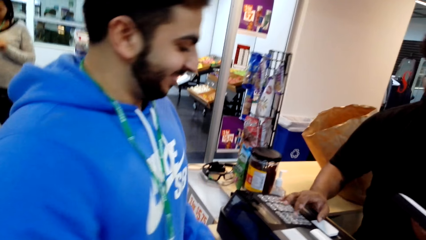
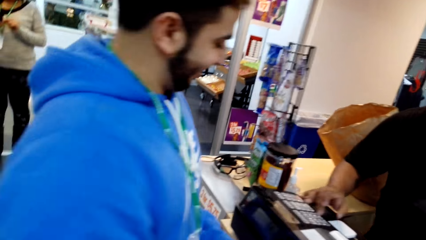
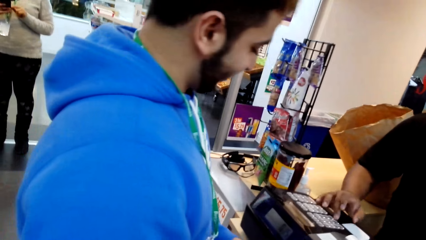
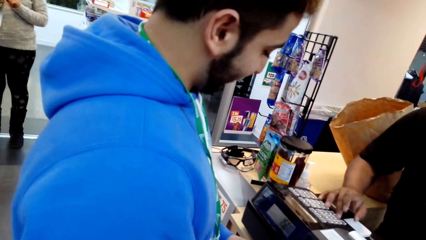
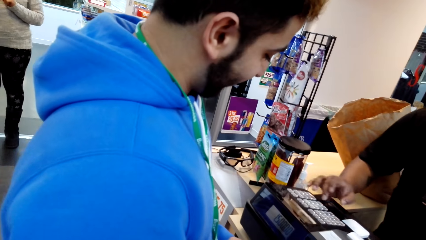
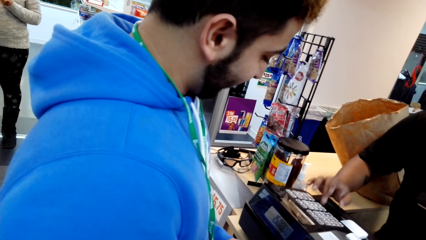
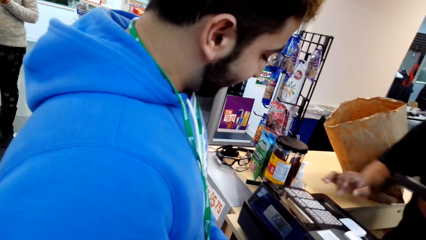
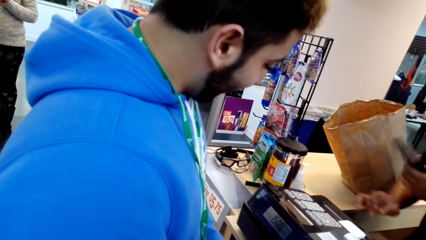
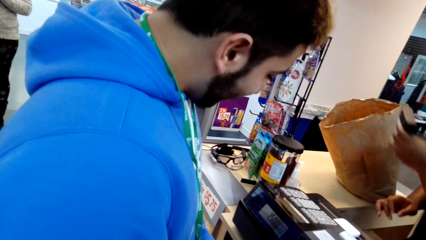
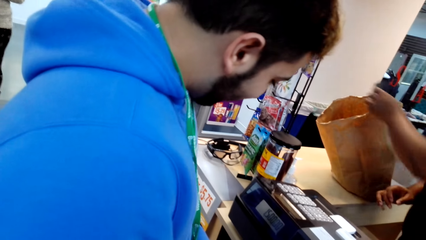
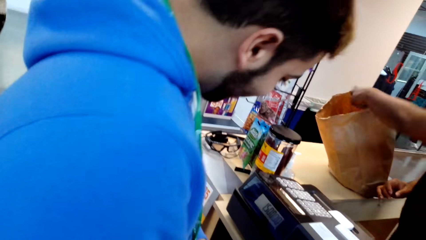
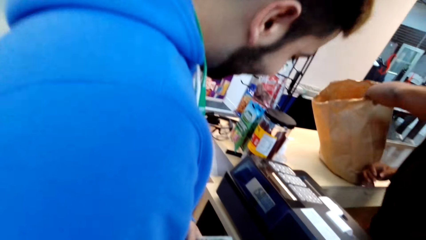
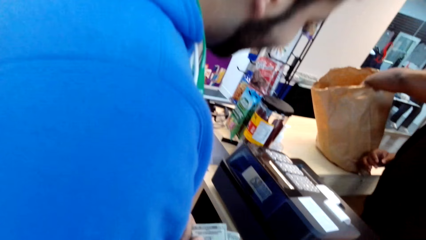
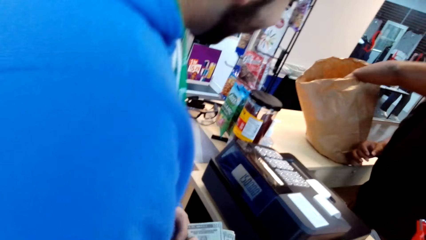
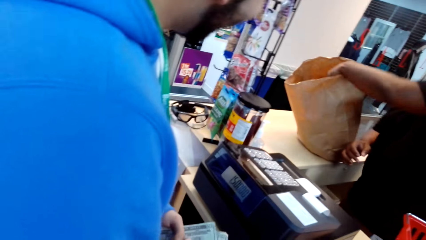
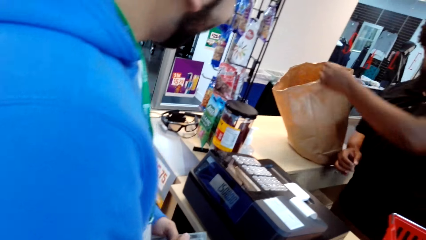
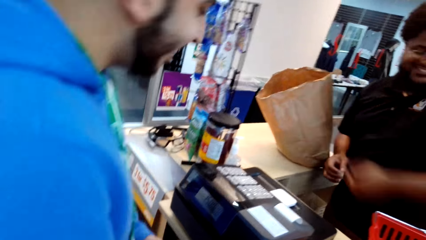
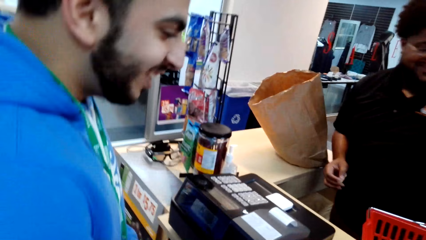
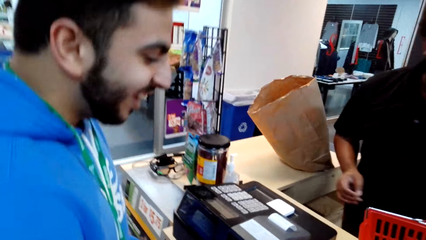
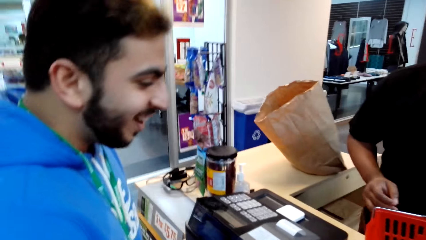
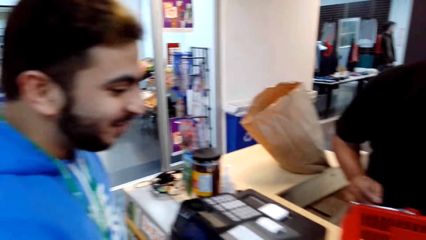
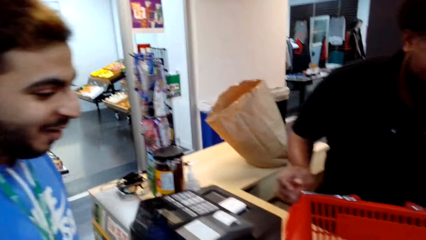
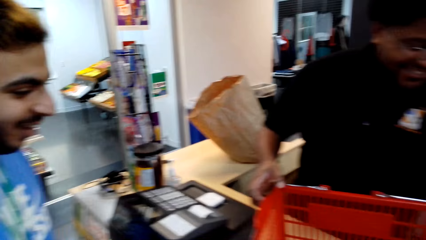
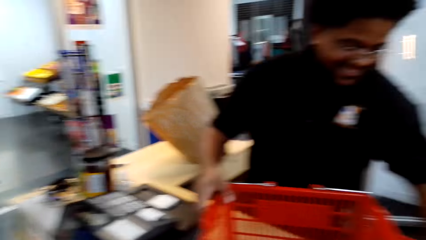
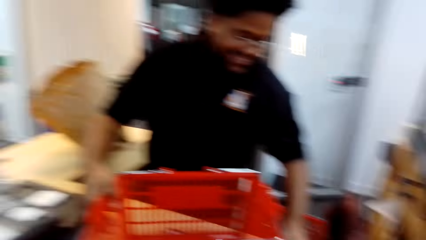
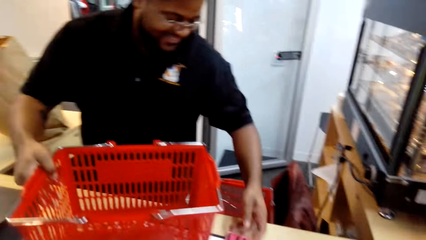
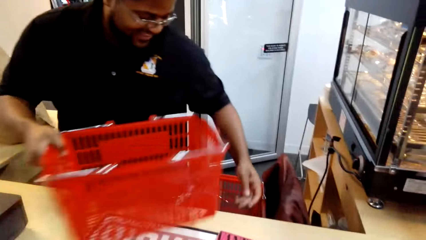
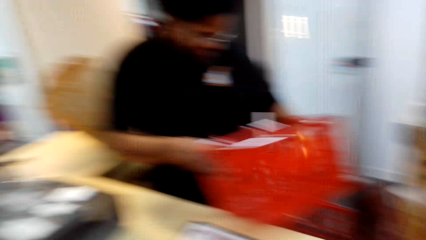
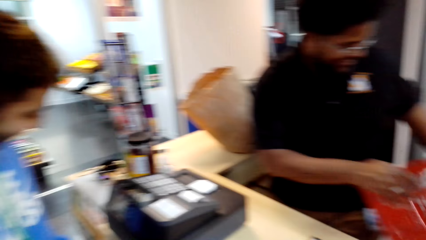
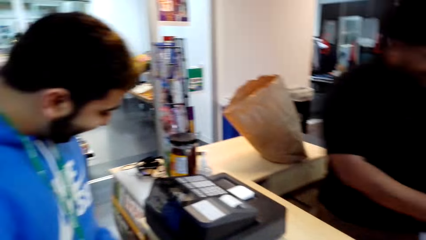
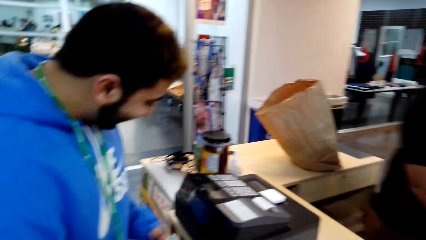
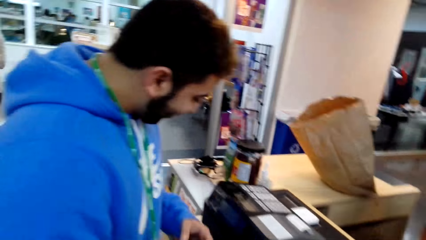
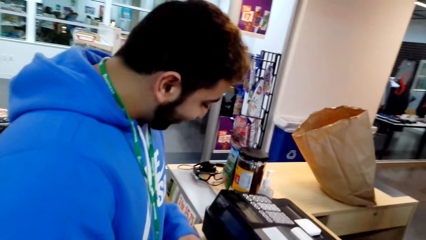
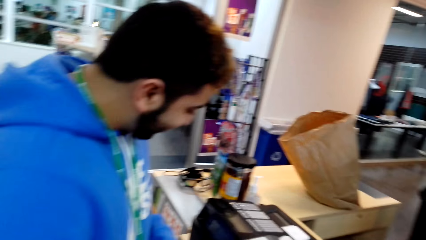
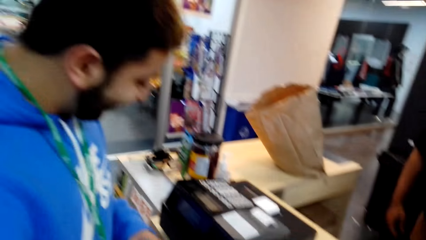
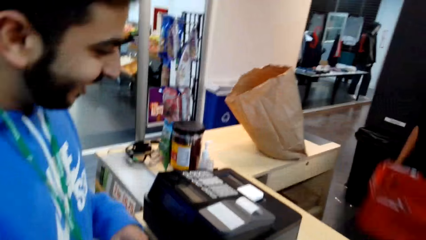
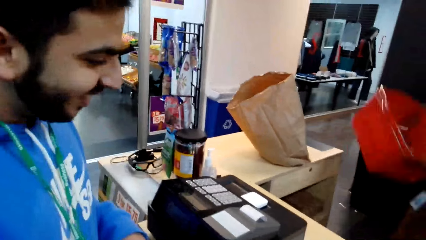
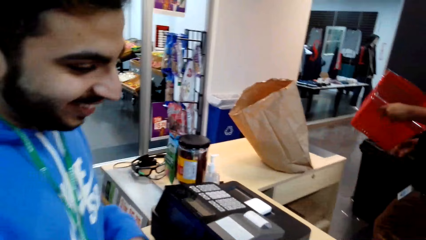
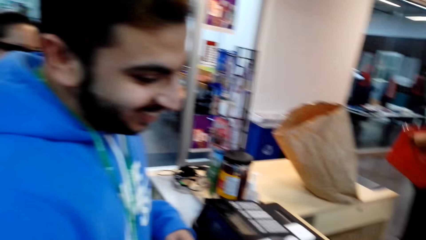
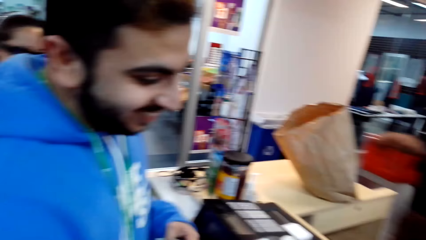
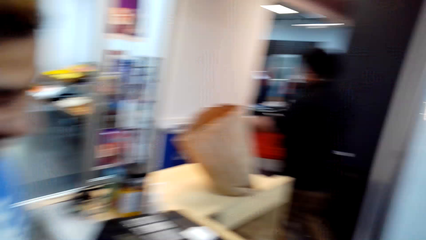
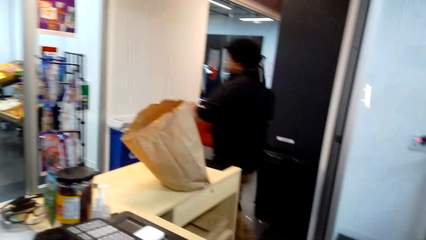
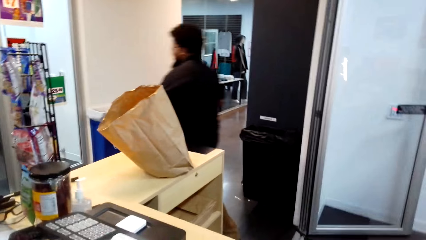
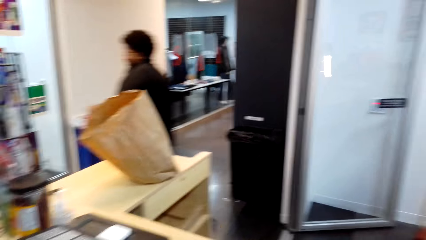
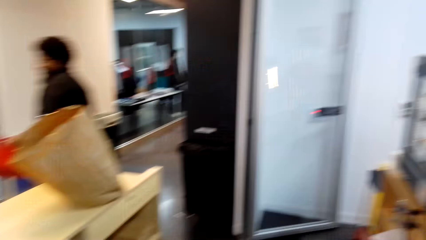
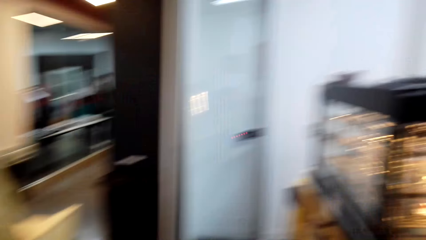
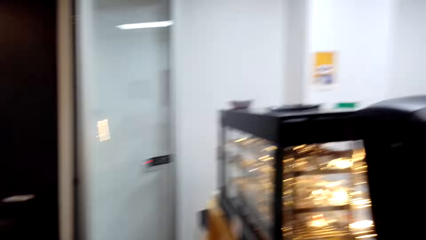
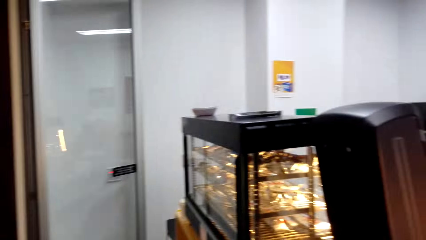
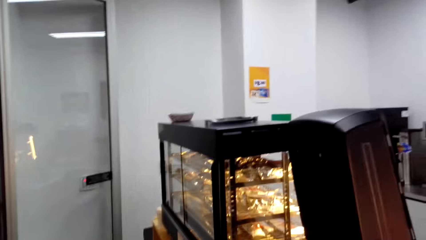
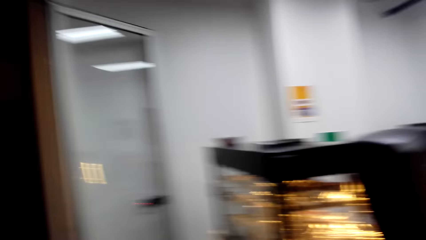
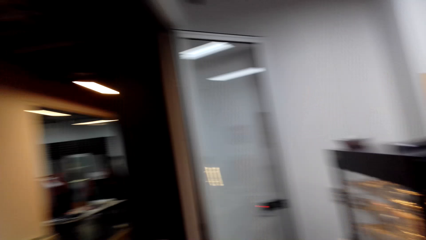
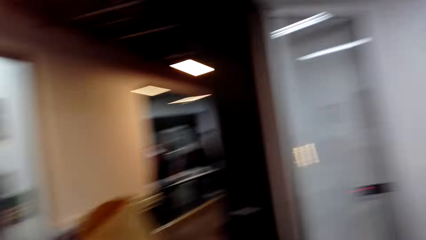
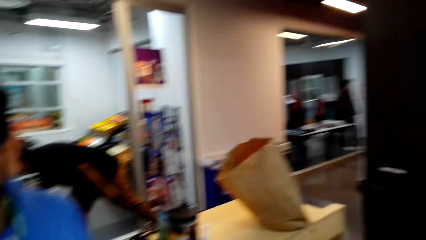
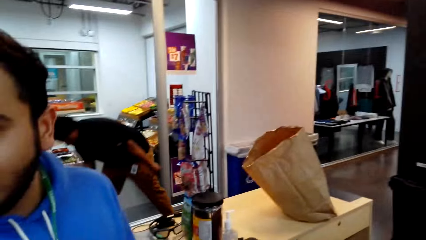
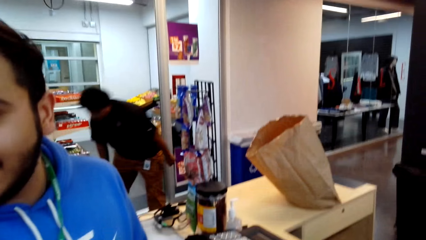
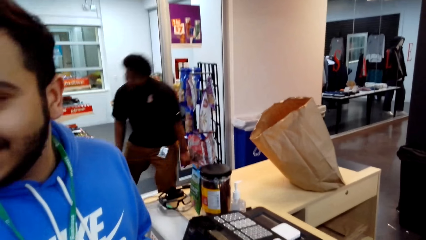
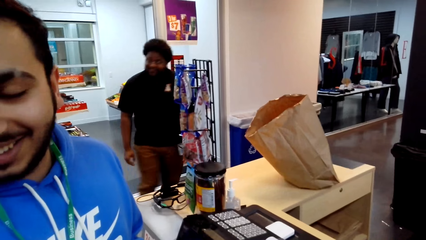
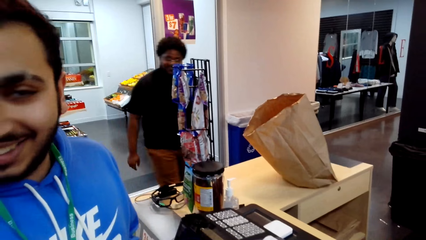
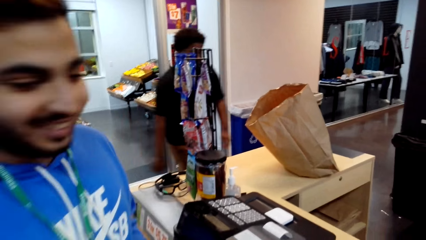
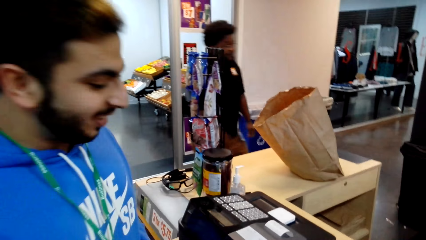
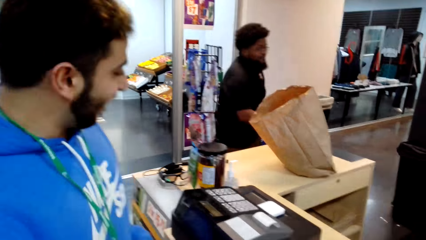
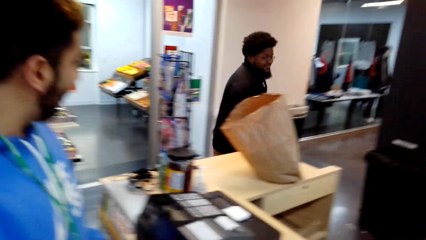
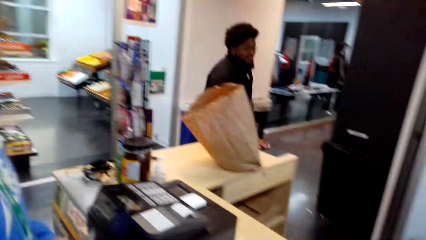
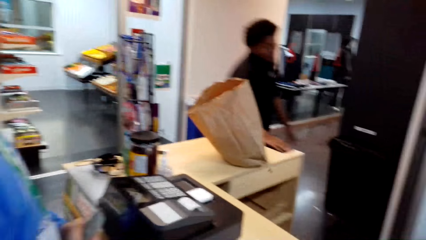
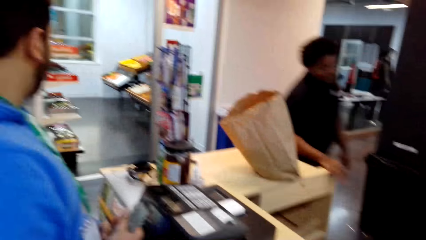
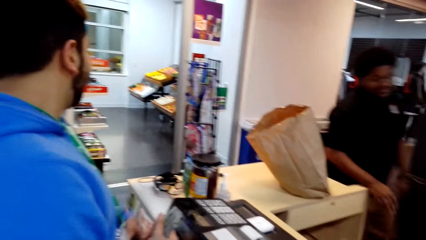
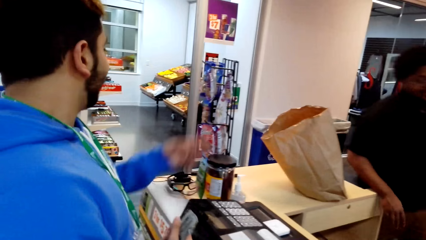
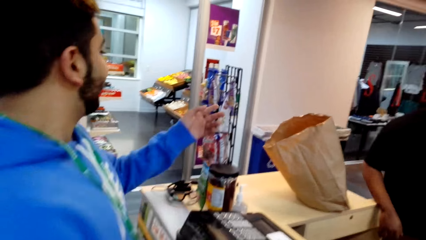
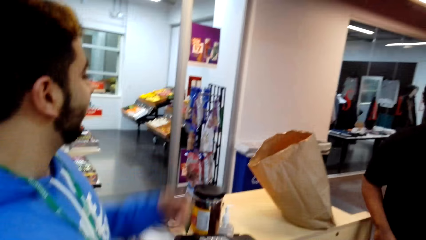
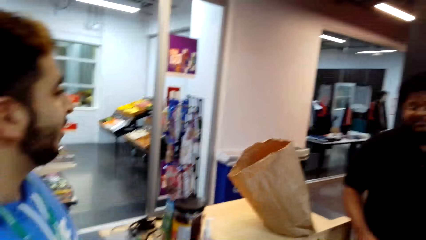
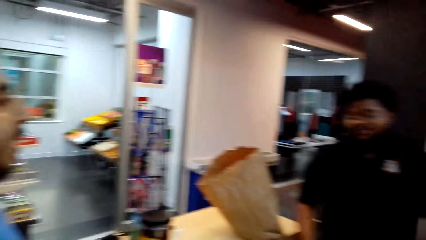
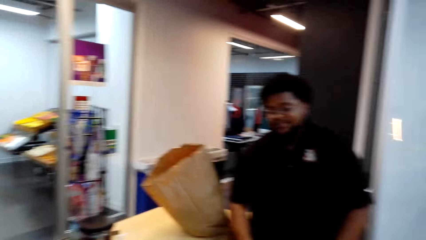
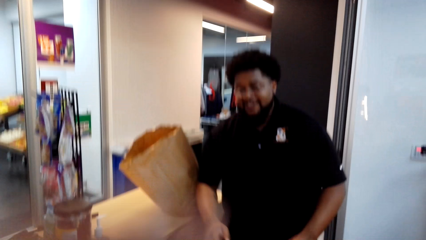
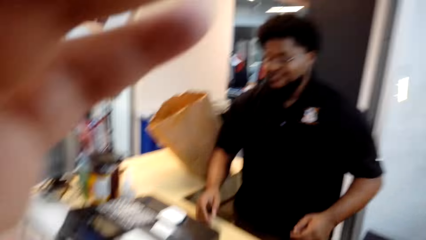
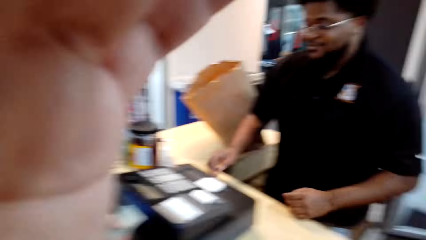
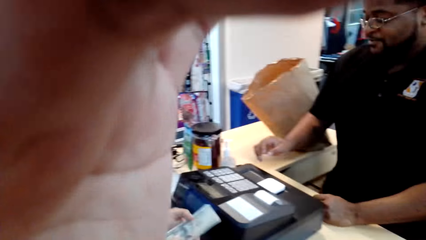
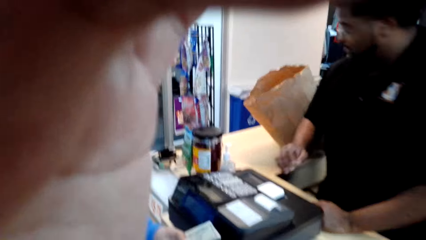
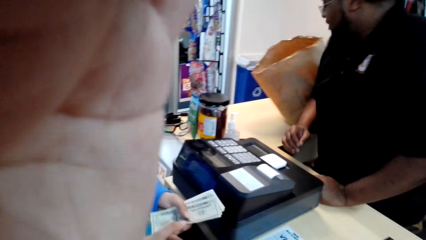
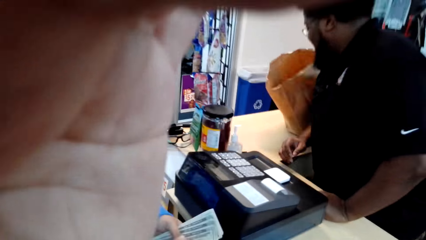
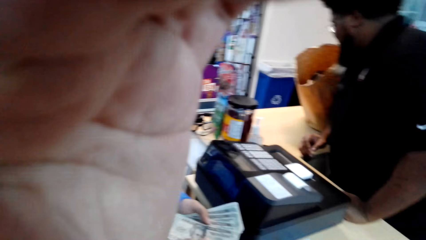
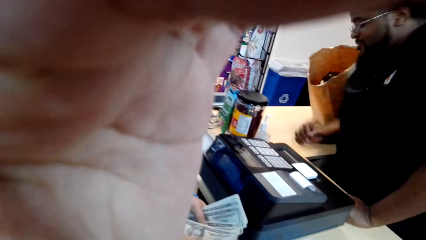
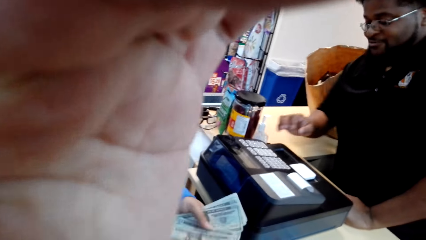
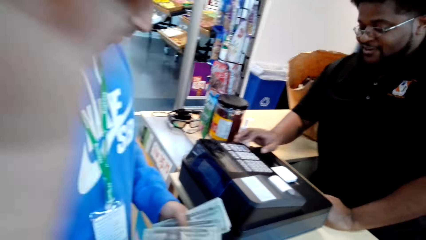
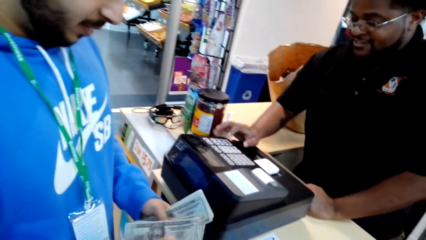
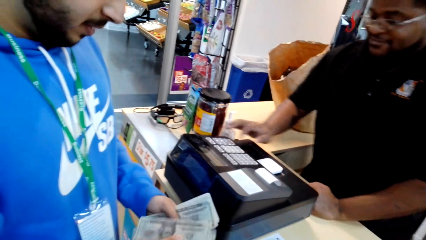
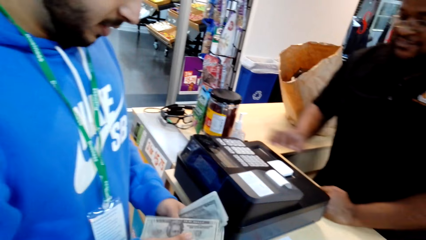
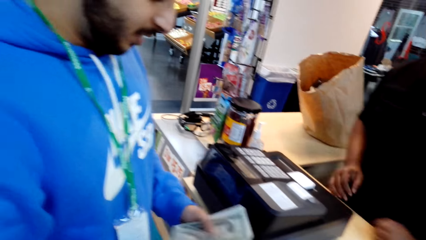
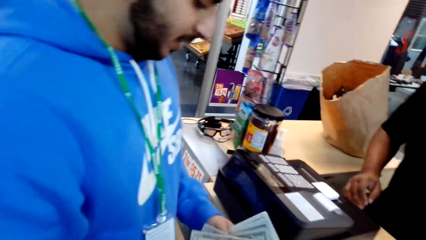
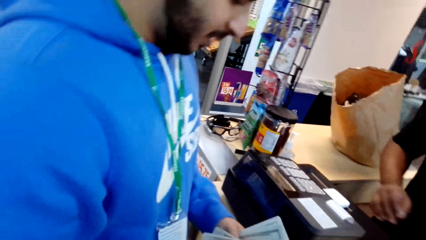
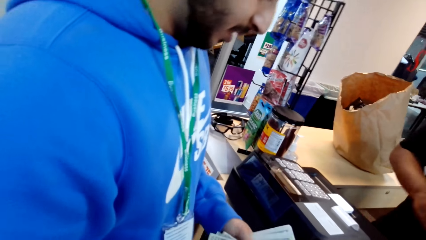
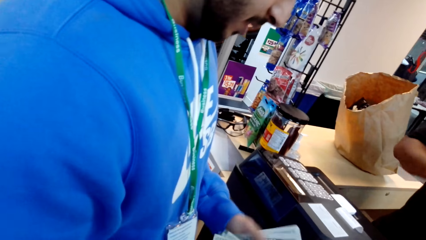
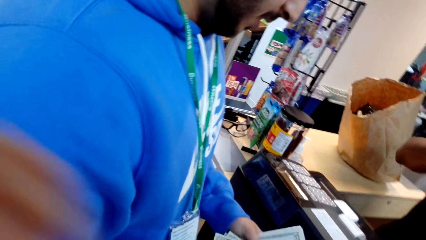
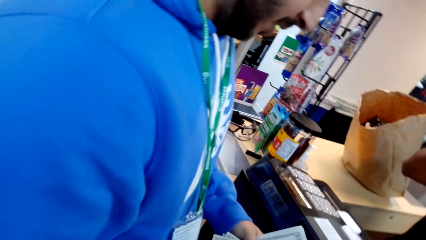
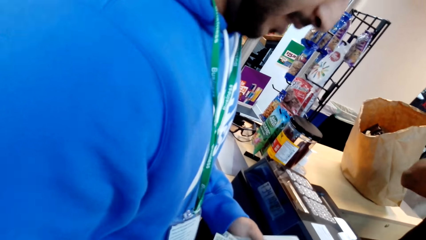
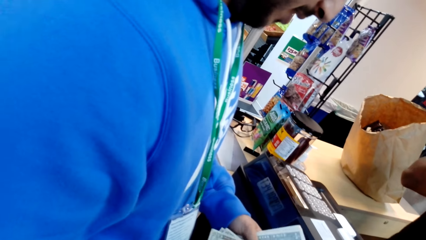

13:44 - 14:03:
A man operates the machine. The camera wearer looks around. Another man dialogues with a lady. The camera wearer touches something. They hold the camera. A third man converses with a fourth man. The third man counts the money.
